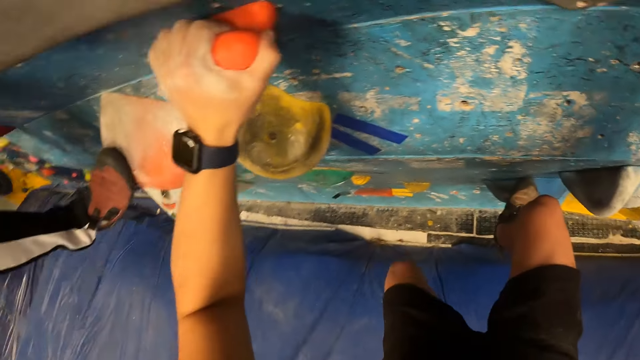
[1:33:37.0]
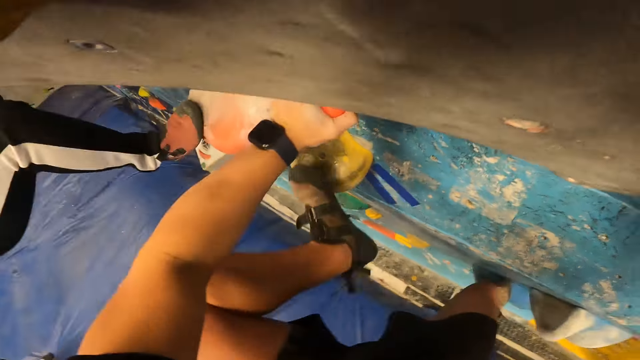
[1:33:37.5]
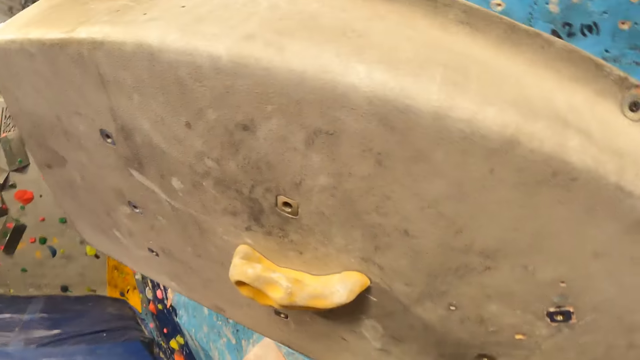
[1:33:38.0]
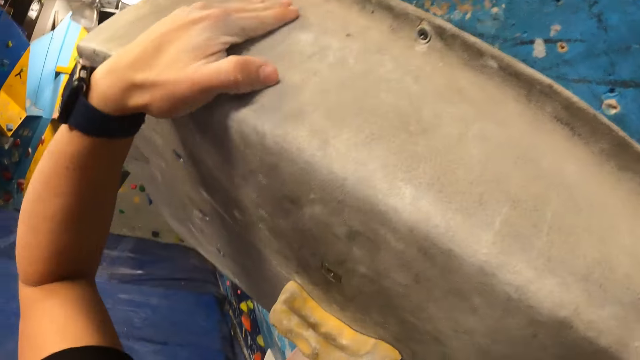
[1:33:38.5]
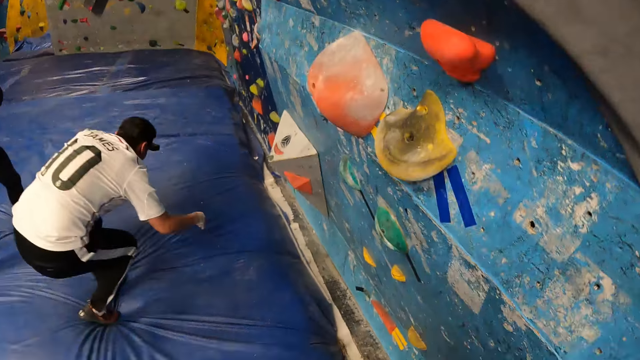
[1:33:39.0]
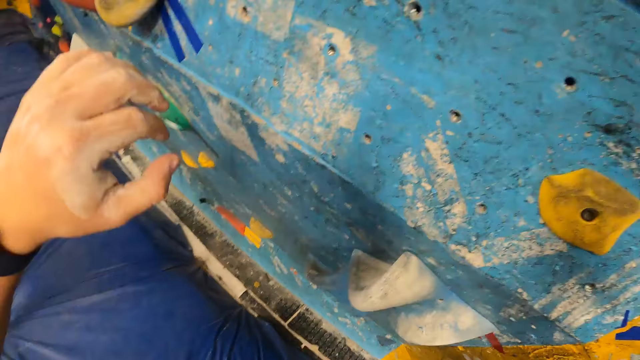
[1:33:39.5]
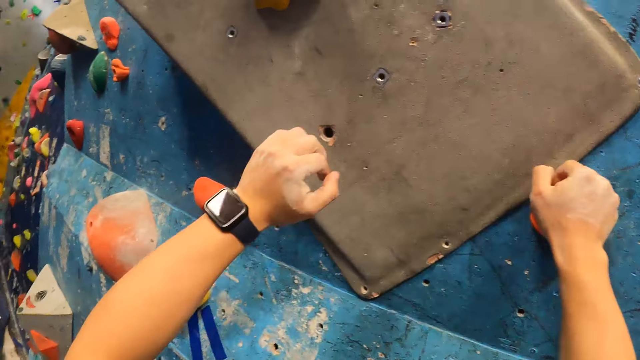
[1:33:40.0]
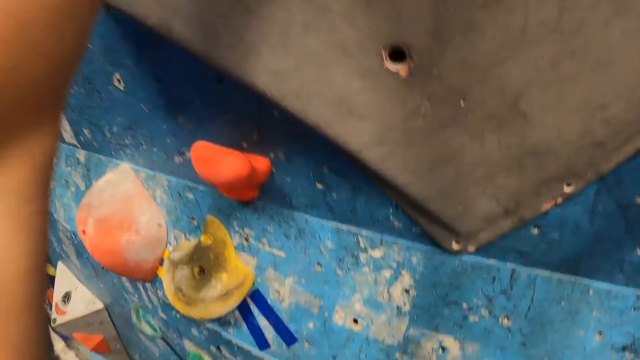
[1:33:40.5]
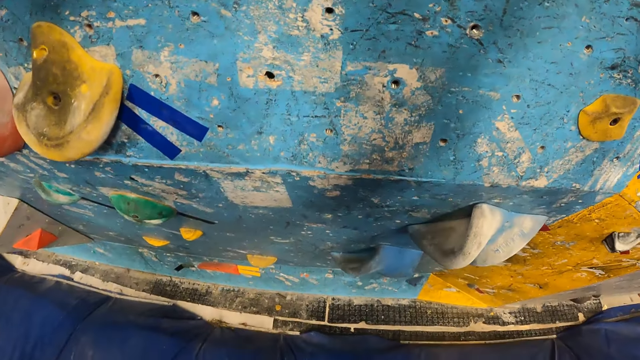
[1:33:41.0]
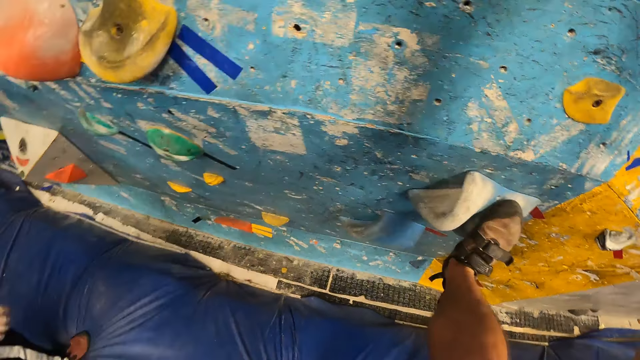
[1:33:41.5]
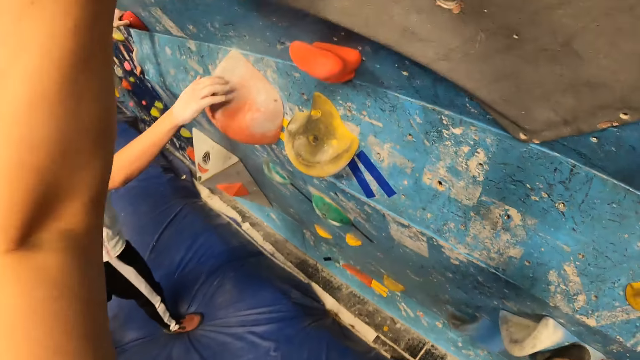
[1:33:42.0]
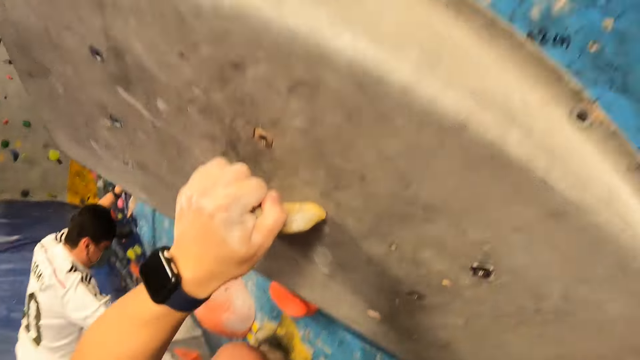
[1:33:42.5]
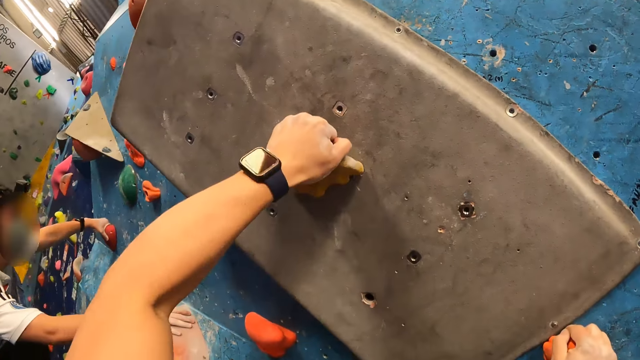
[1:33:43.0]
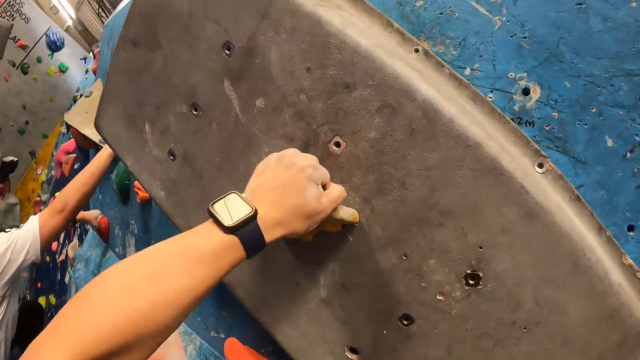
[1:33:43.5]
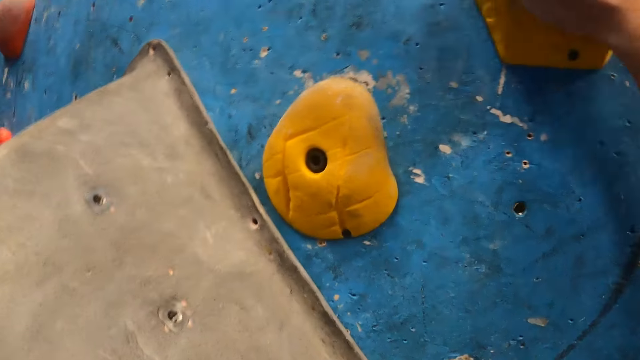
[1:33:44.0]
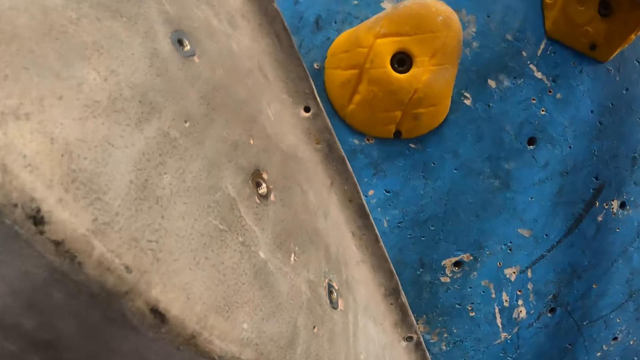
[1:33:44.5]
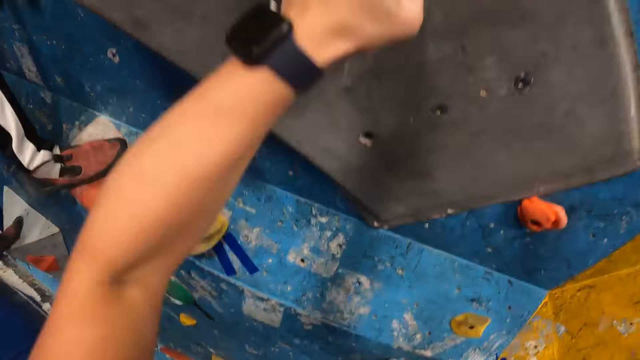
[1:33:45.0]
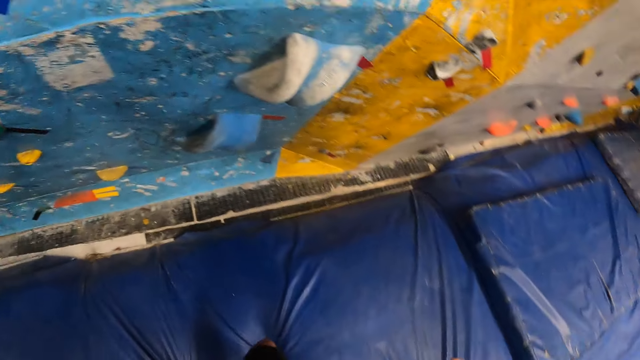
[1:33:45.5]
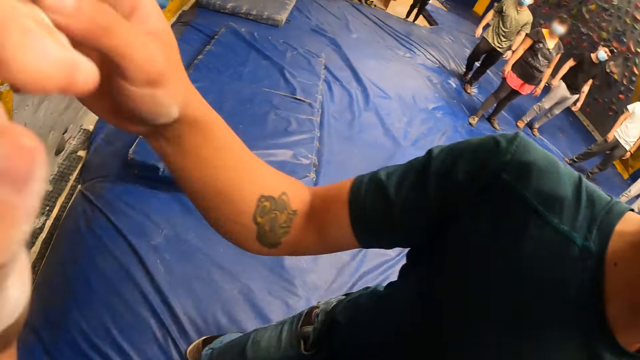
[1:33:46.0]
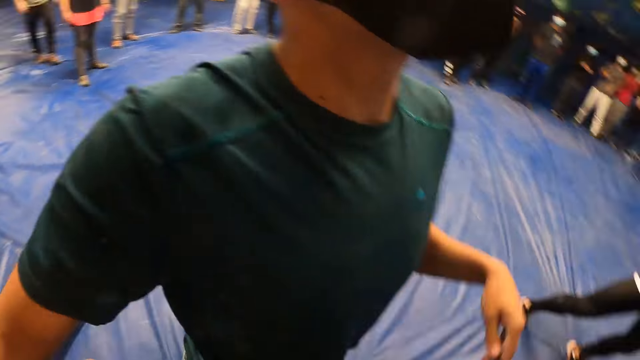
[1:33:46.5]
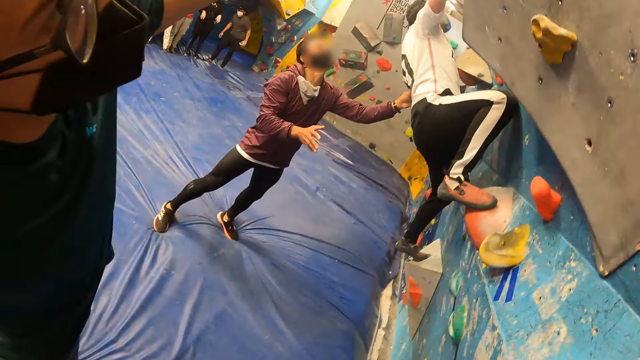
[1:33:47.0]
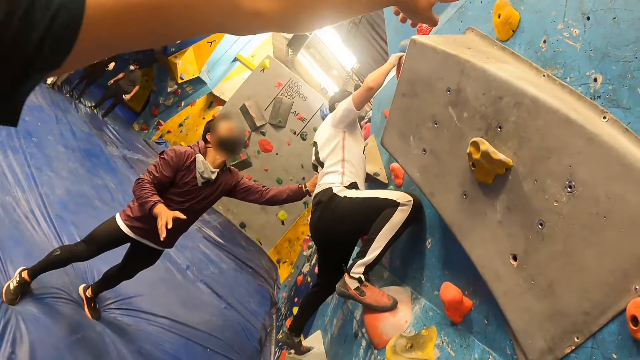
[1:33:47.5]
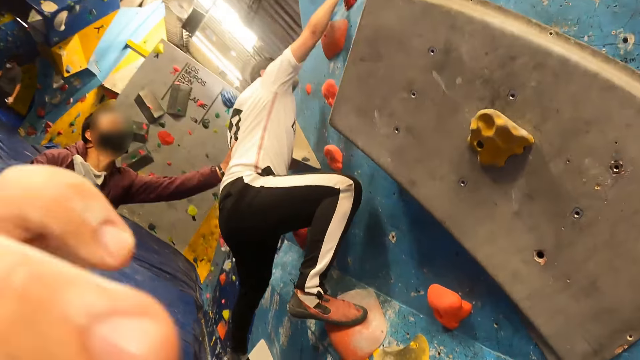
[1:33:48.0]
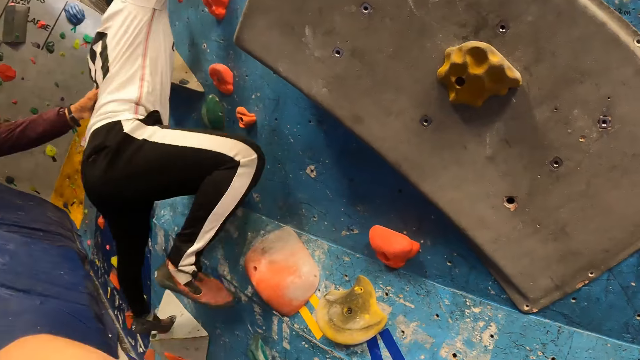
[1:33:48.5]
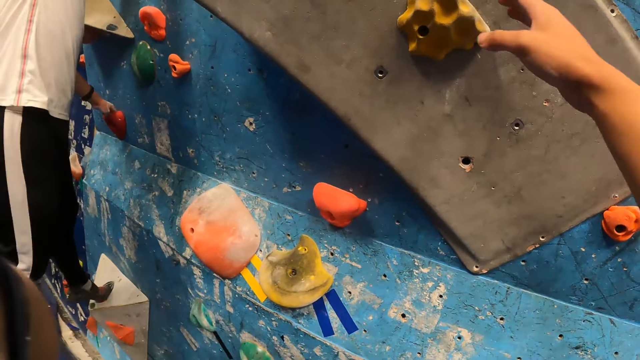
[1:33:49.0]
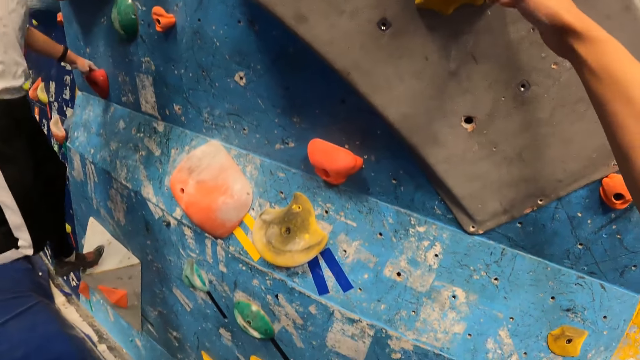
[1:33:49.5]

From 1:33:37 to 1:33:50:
The camera wearer climbs on the wall. They climb down the climbing wall. They look around. They touch a person. They look around. They lift the left hand.

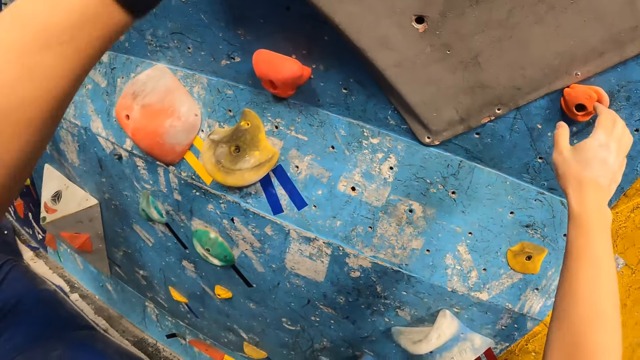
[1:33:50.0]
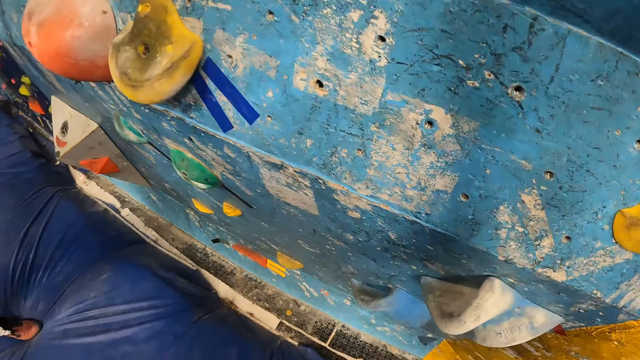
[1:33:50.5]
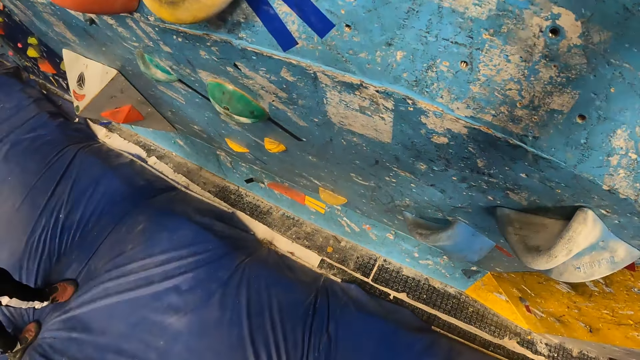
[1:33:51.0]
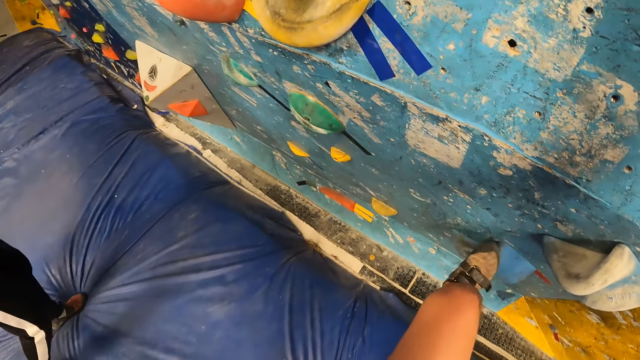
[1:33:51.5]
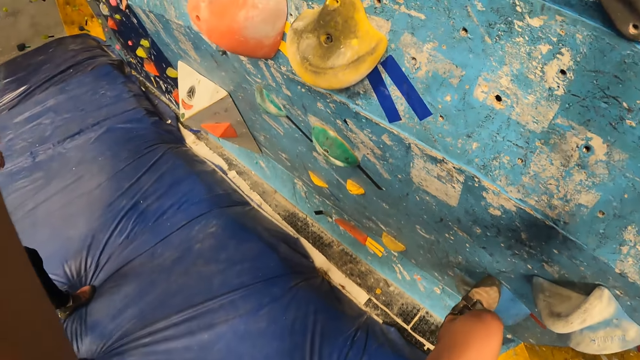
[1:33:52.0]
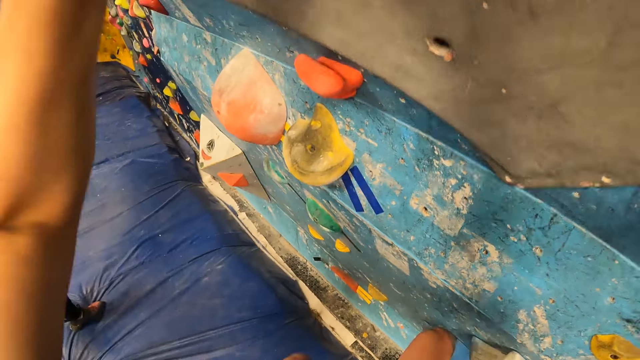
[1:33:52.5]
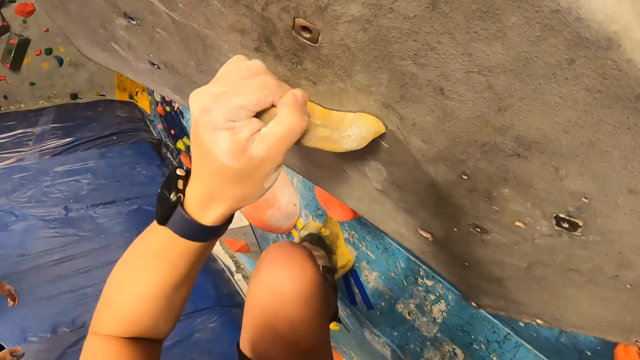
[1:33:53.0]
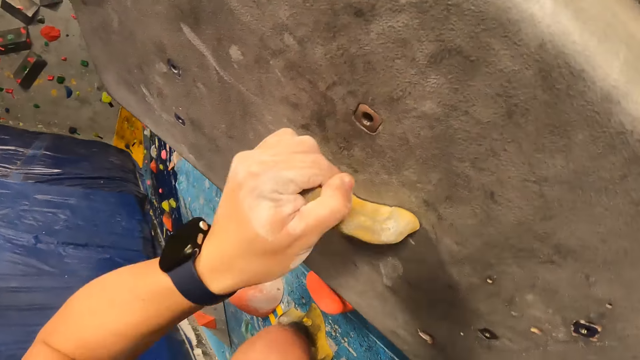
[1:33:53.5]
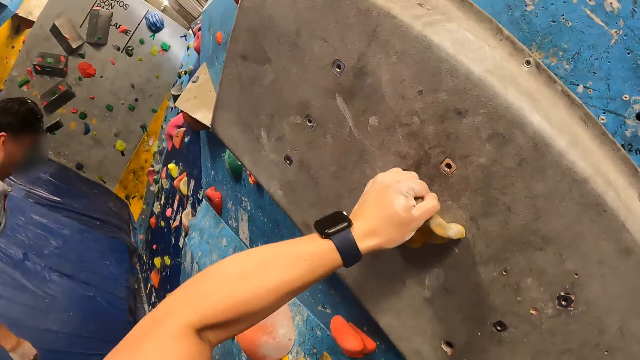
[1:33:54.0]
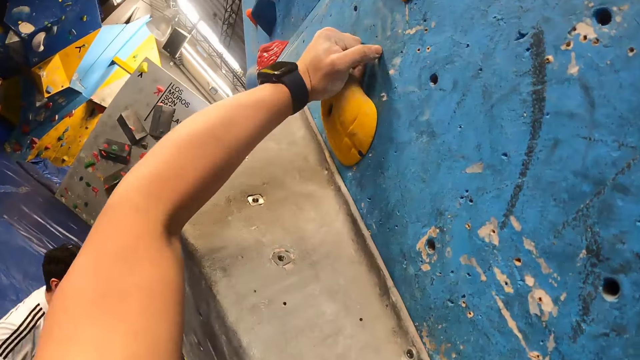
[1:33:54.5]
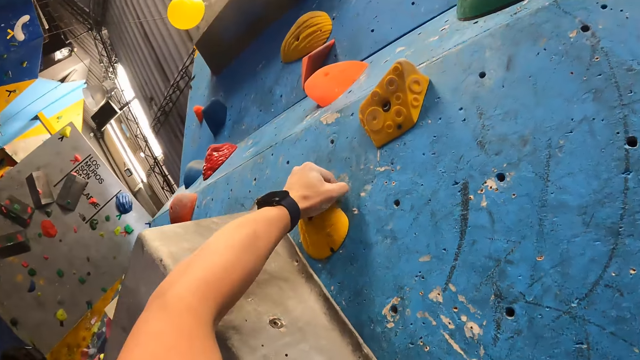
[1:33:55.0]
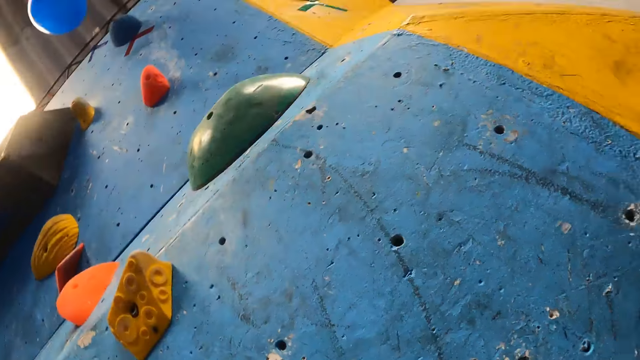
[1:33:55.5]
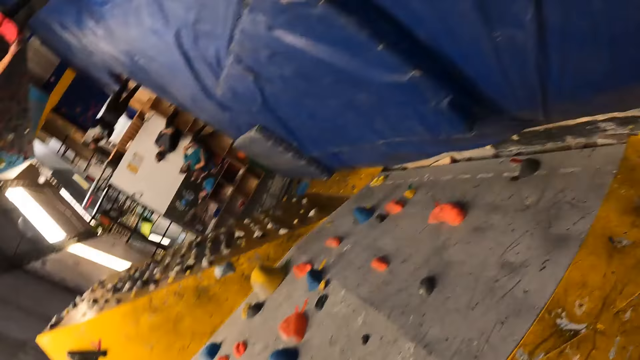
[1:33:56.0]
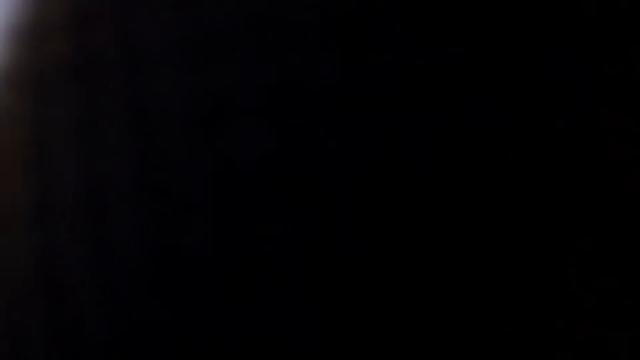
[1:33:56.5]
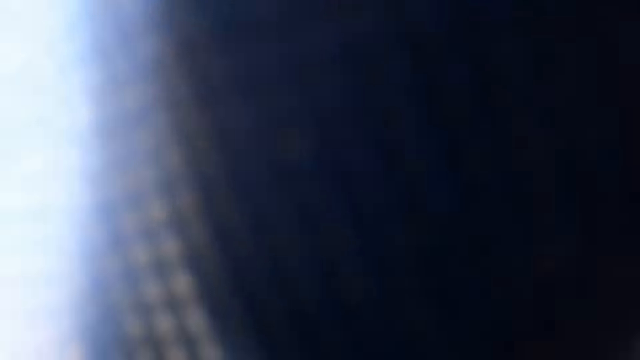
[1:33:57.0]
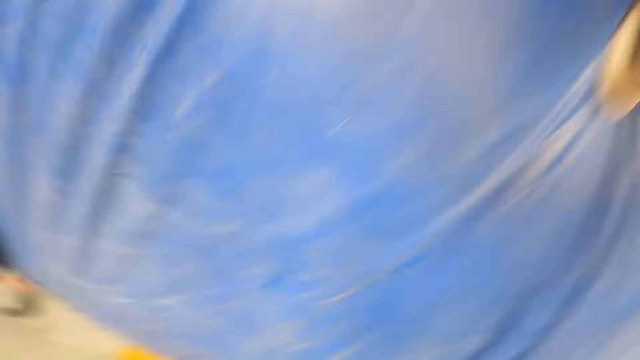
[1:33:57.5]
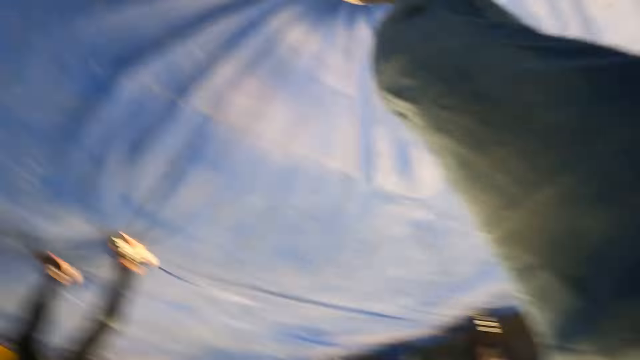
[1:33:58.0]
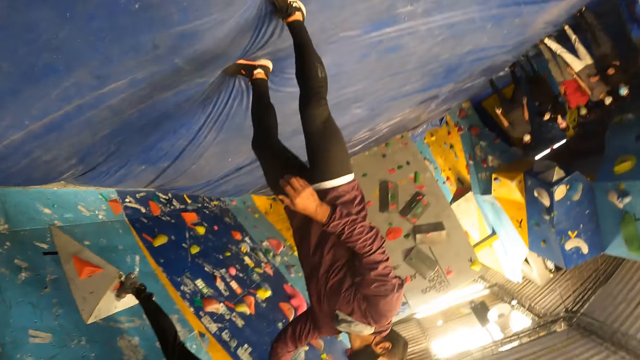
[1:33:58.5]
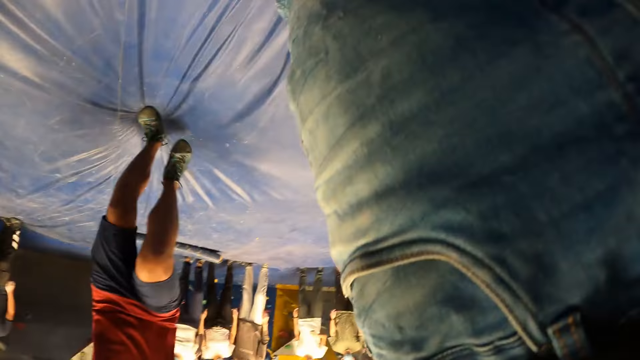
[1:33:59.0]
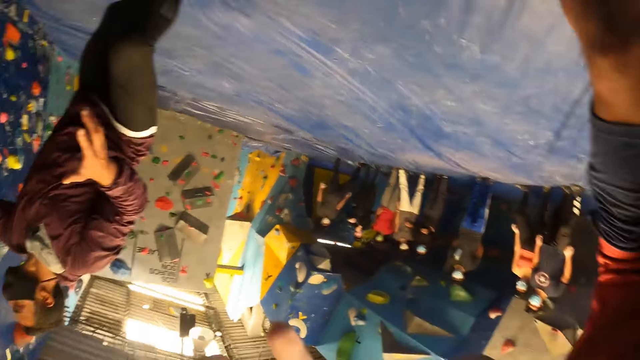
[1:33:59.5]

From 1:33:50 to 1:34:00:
The camera wearer holds the wall handles. He climbs up the climbing wall with his hands on the climbing hold. He looks around. A man runs towards the camera wearer.
